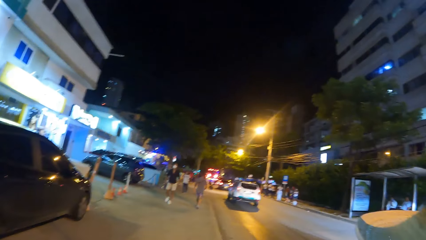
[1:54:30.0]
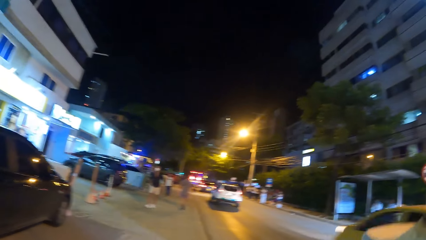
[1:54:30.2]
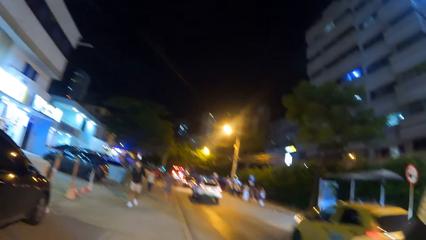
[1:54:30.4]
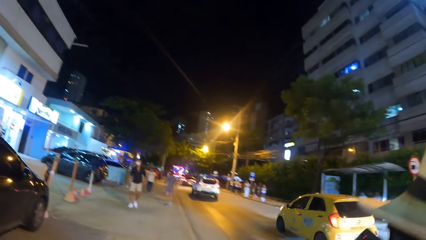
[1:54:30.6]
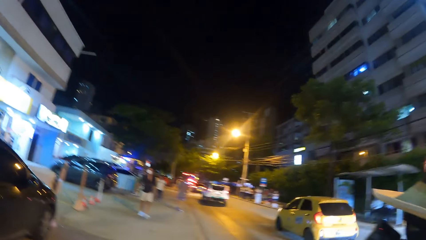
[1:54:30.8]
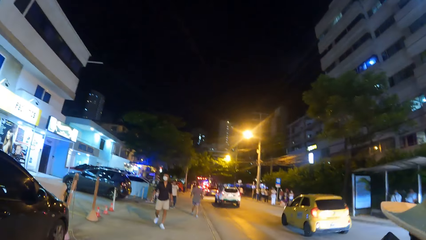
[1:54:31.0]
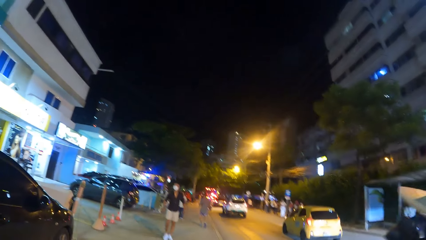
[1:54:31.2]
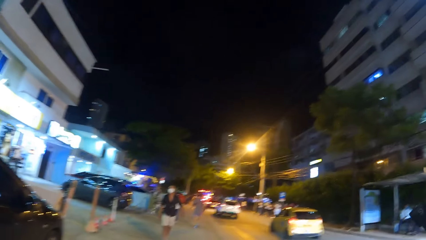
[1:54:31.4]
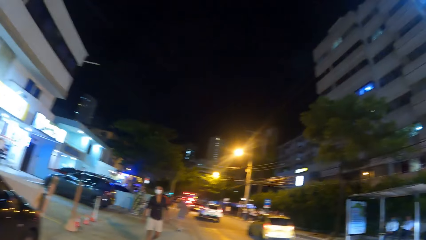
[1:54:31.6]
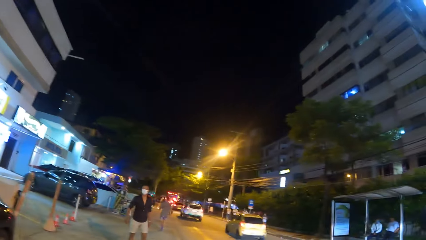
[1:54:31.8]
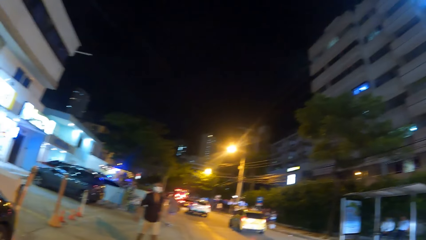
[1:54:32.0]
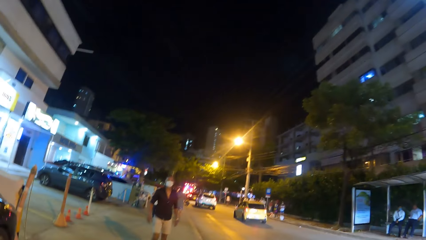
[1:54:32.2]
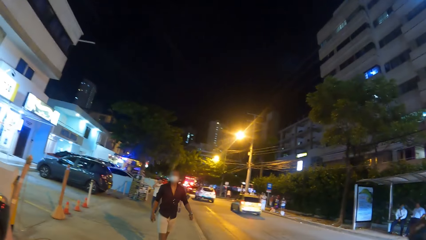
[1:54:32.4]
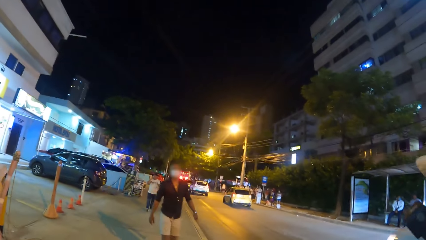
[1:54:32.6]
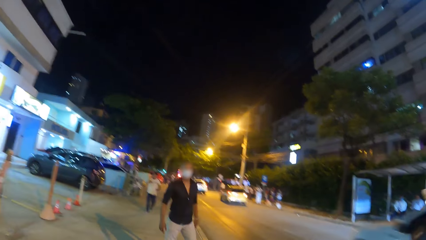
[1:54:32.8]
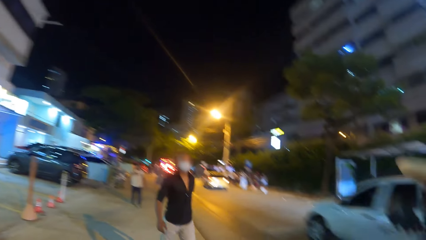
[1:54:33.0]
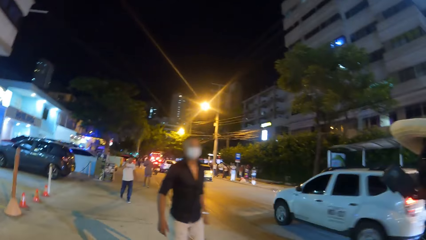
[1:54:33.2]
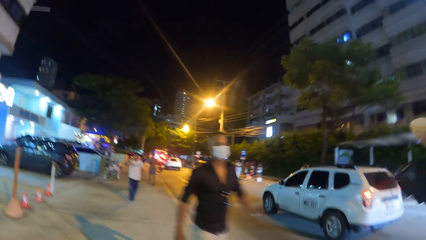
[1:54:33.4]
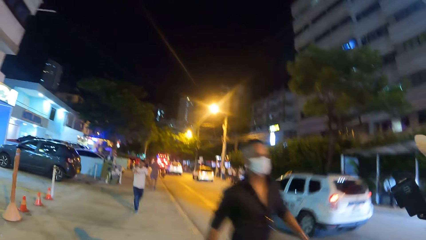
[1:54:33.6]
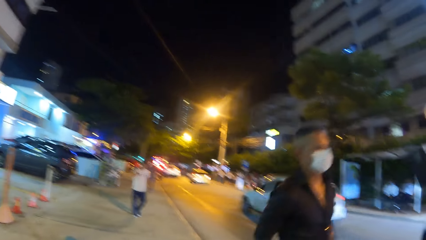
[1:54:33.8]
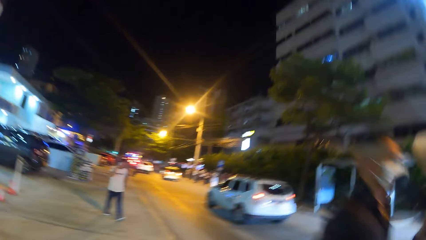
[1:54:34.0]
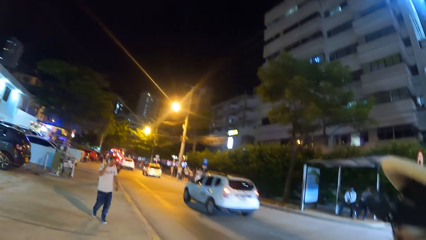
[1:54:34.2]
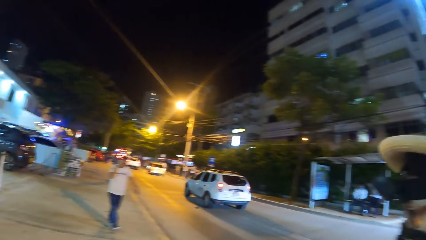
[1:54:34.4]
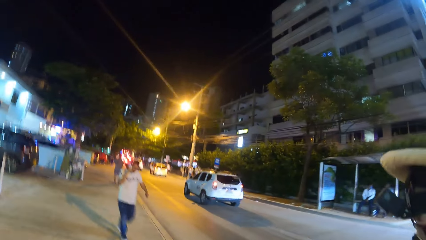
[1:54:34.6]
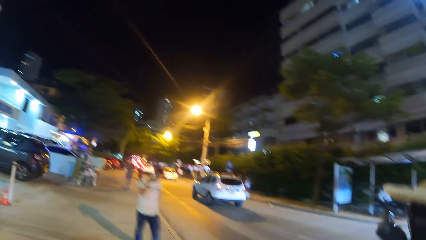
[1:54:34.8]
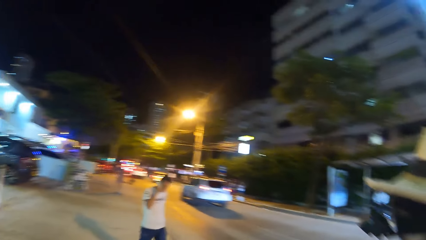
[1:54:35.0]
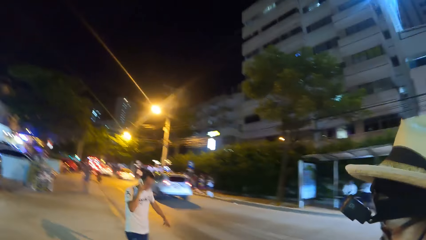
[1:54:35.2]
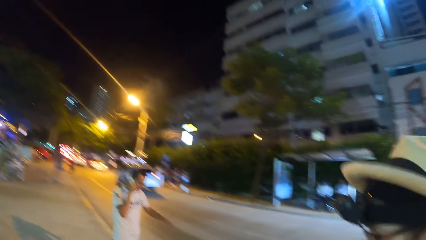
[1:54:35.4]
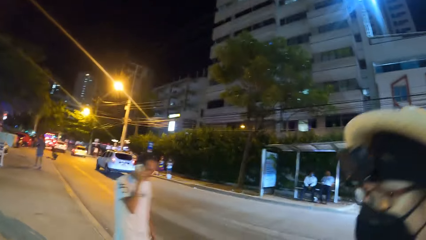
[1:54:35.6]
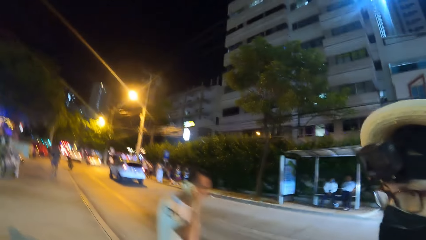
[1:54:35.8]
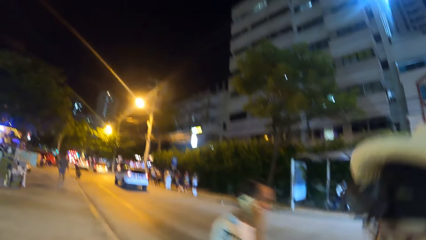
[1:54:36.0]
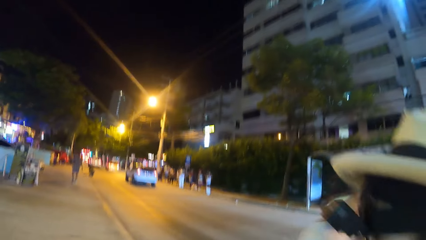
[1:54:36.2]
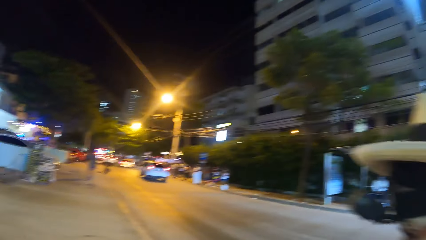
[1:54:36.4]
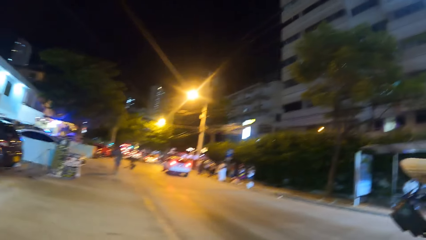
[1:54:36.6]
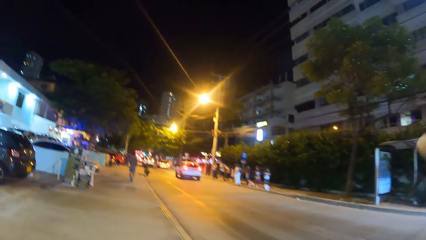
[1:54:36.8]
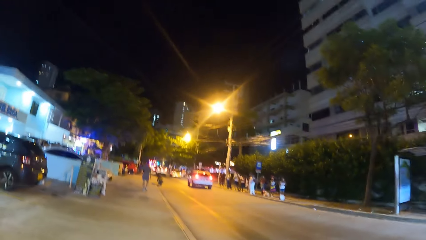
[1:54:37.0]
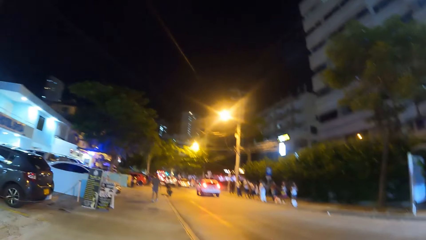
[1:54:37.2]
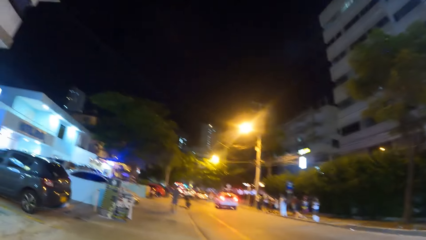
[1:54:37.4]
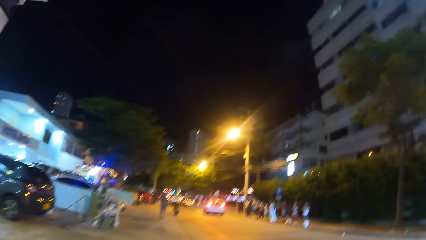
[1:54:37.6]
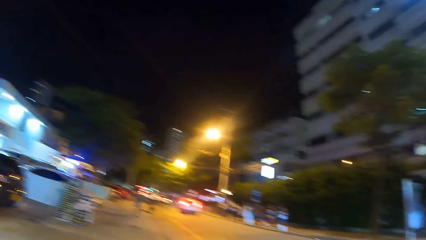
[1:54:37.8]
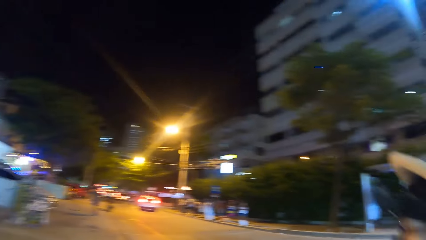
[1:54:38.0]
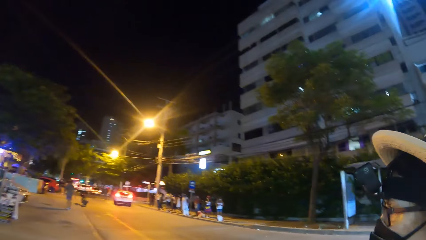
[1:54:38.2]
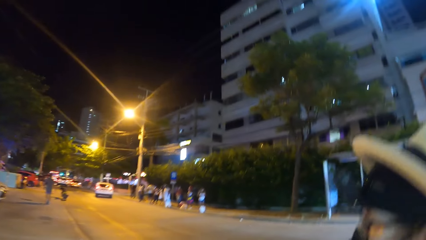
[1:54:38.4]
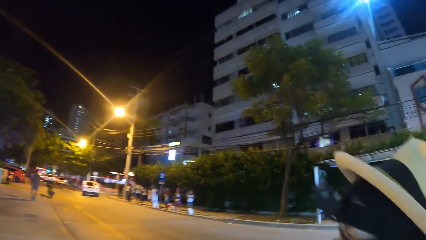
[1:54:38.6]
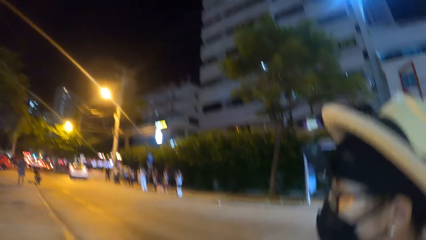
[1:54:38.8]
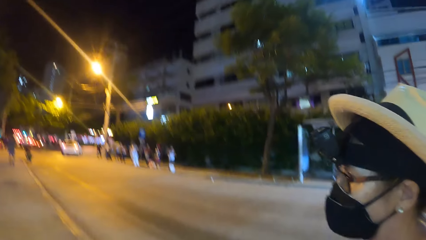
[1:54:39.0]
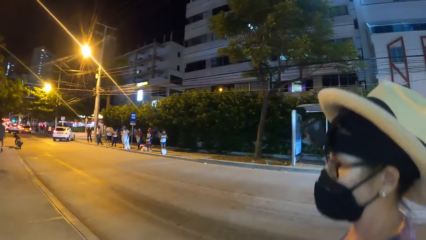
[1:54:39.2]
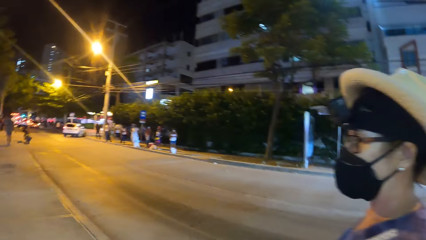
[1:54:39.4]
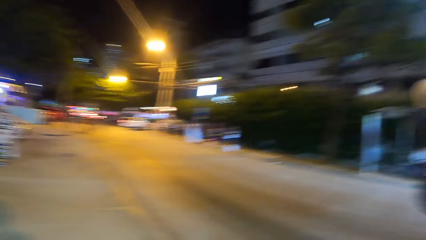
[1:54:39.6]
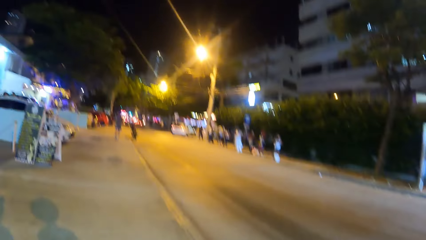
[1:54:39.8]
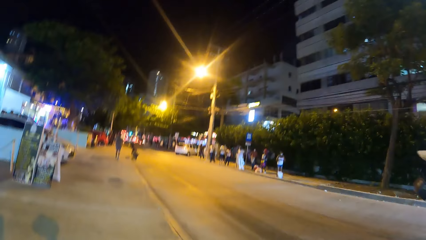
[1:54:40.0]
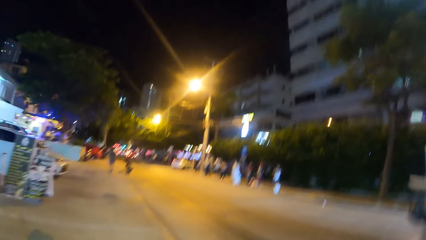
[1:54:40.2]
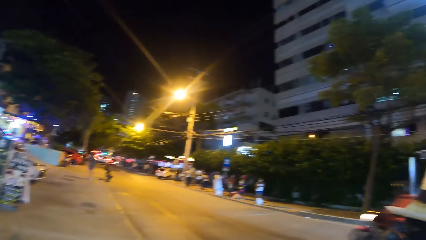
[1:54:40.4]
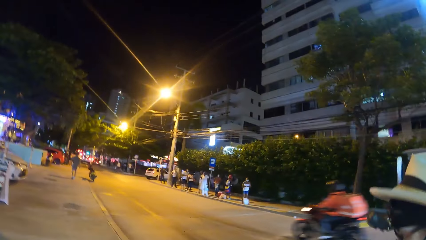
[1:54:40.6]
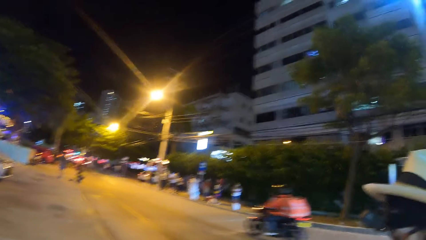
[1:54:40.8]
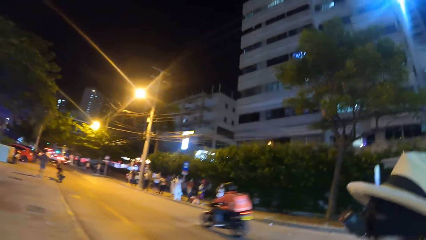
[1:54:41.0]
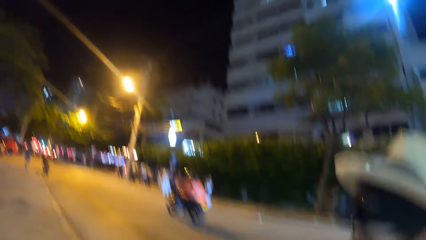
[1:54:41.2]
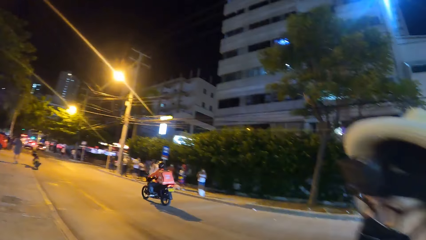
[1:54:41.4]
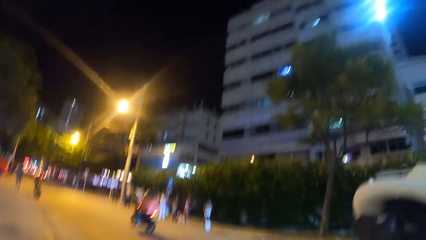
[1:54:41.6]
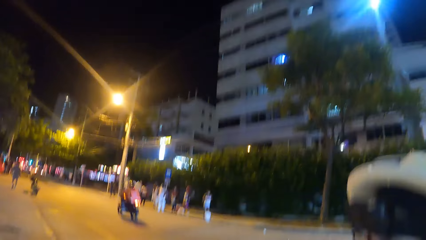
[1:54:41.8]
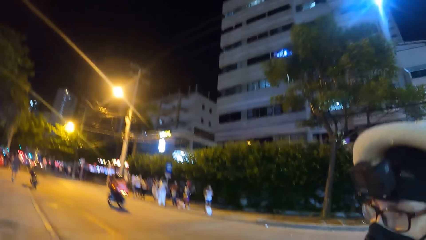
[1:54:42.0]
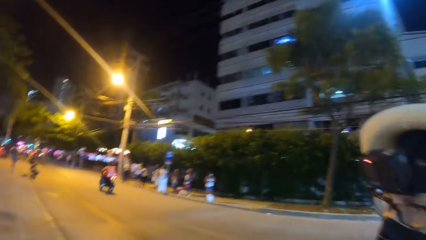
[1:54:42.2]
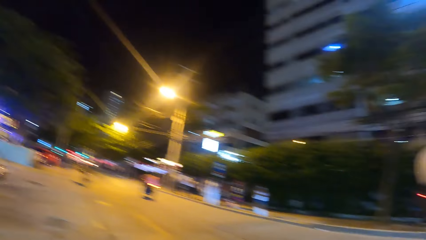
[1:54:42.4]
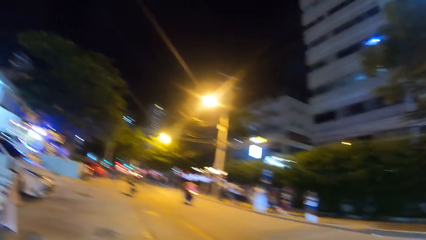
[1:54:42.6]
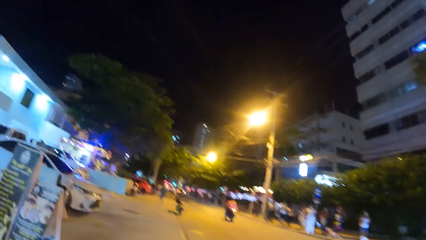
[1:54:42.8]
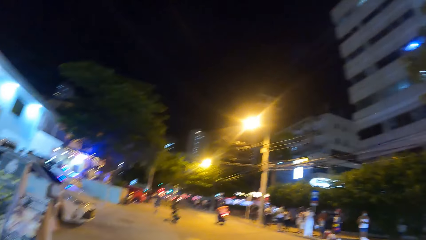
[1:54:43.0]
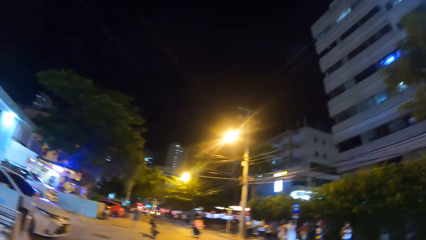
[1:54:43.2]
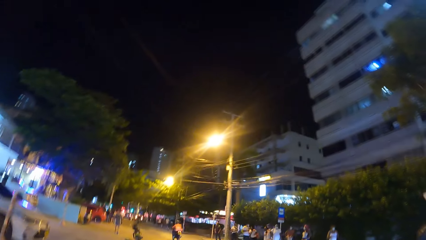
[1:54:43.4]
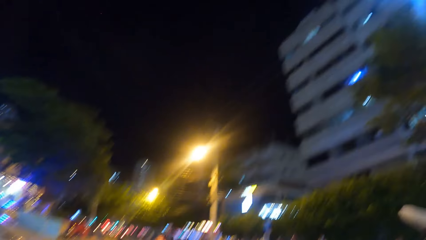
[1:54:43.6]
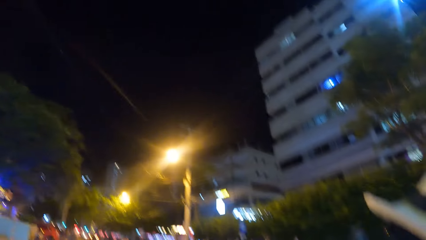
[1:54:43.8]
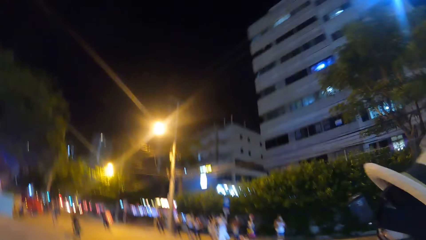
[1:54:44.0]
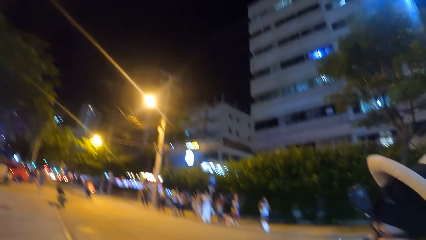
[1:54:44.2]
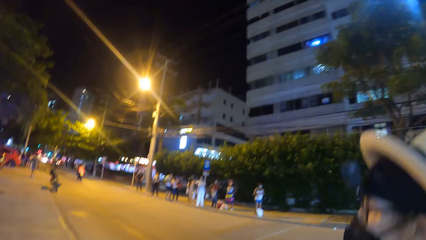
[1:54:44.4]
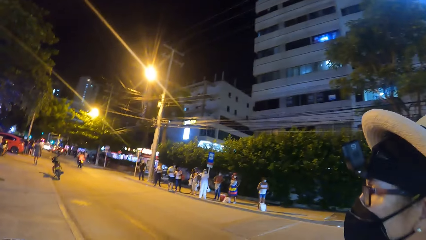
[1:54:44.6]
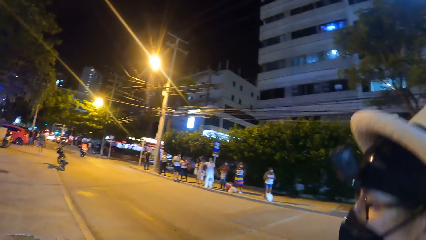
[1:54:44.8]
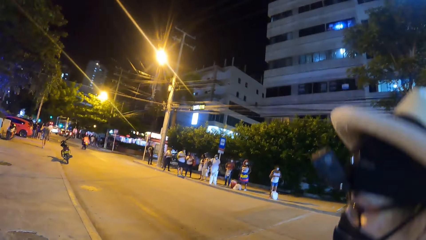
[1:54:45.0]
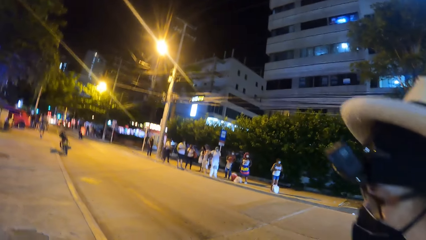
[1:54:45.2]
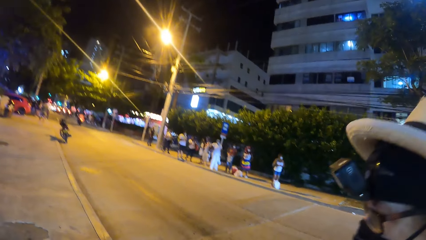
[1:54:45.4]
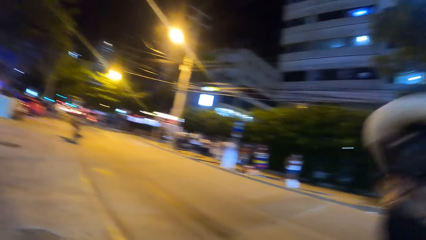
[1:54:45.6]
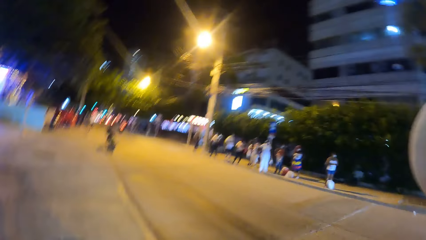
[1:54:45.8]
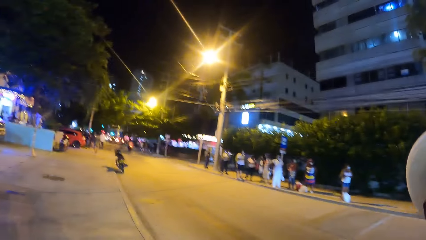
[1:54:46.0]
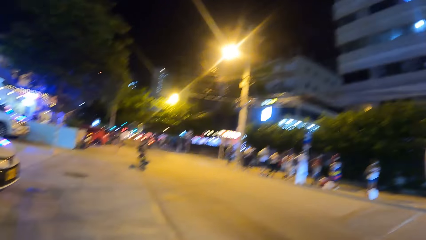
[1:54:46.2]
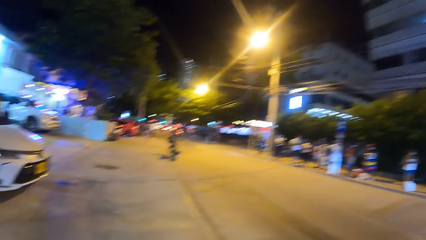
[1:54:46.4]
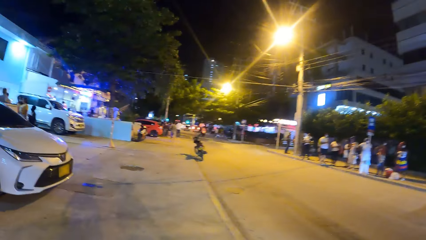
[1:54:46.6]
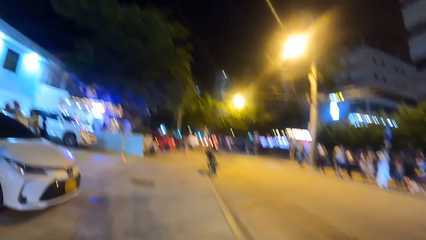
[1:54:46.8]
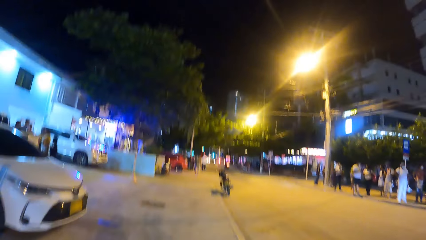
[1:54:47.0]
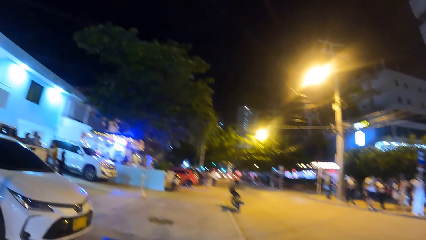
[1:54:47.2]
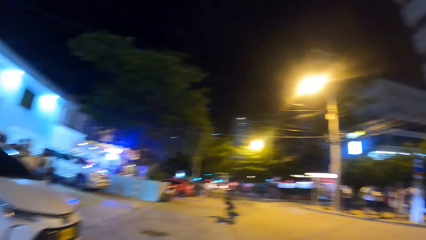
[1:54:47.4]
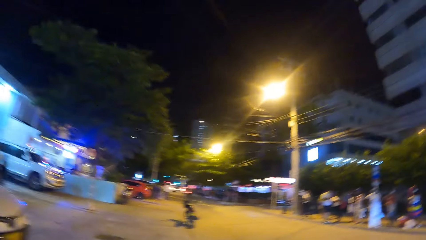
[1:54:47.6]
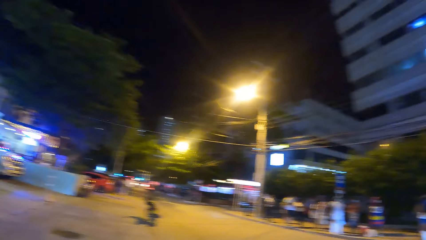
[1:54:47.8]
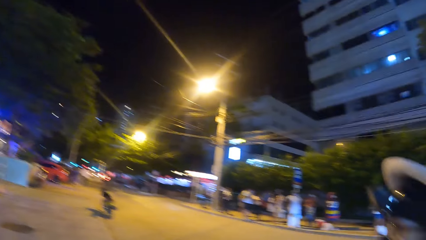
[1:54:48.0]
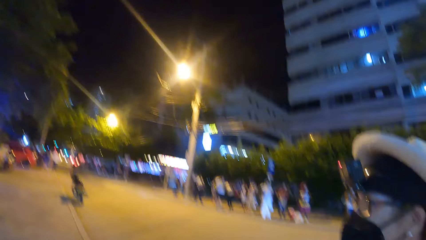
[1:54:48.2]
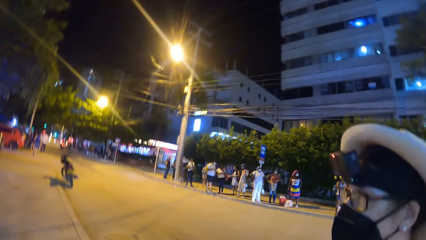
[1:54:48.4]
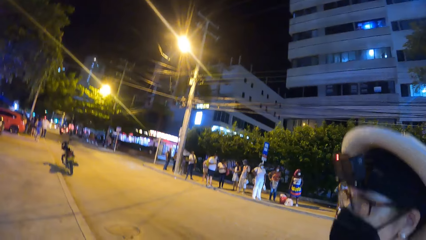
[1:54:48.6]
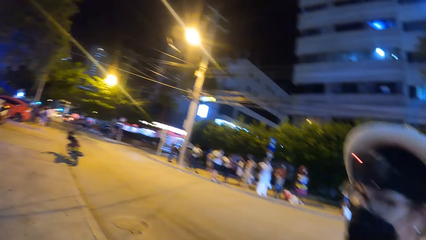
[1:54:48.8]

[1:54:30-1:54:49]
The camera wearer walks on the street with a friend.
